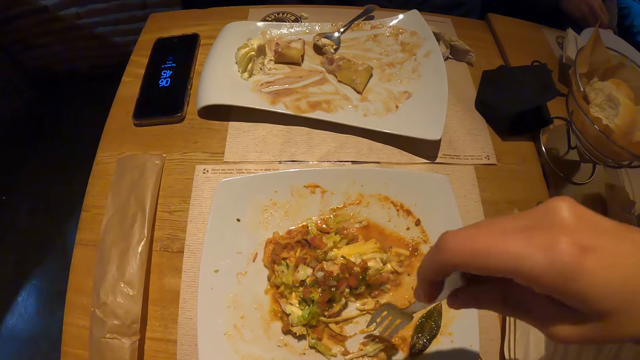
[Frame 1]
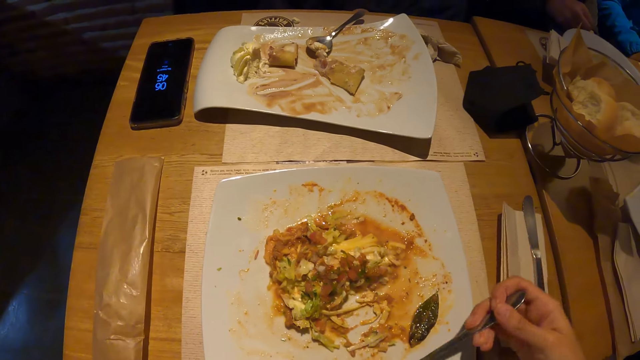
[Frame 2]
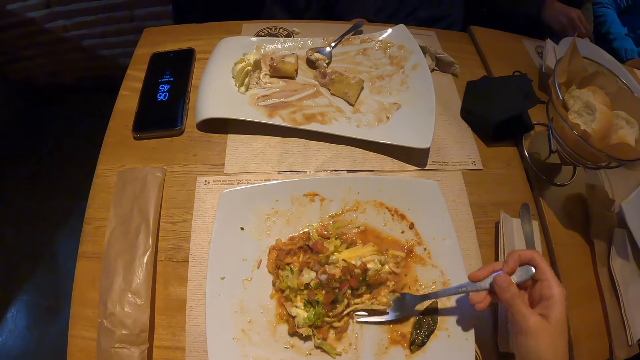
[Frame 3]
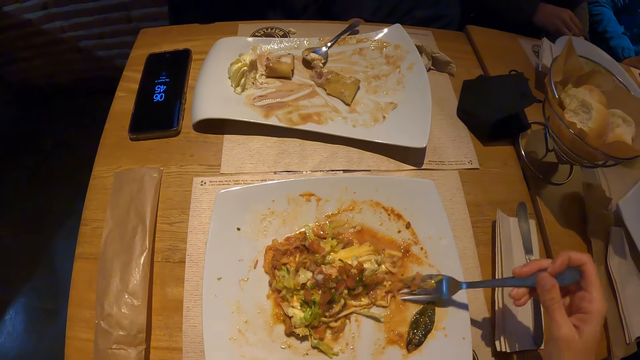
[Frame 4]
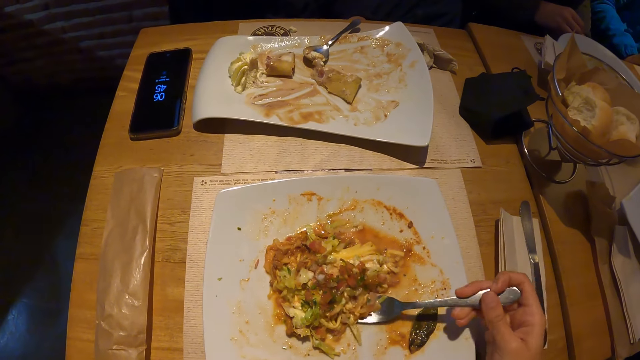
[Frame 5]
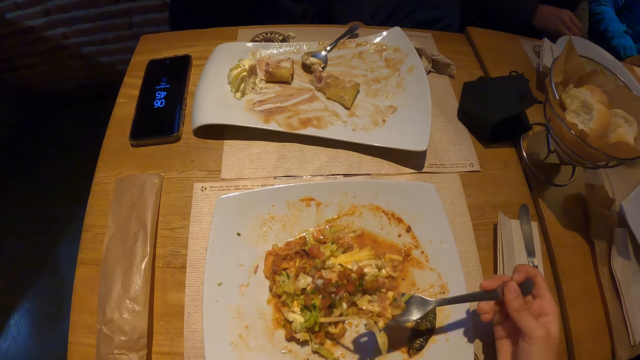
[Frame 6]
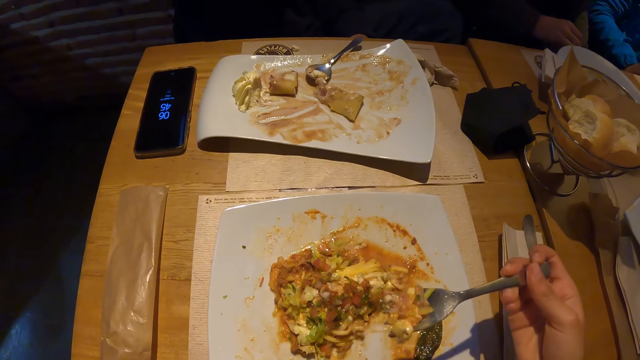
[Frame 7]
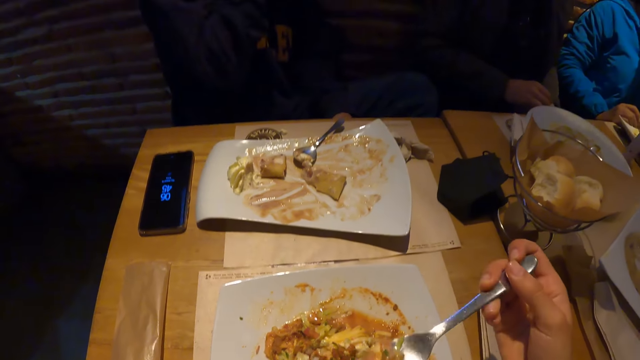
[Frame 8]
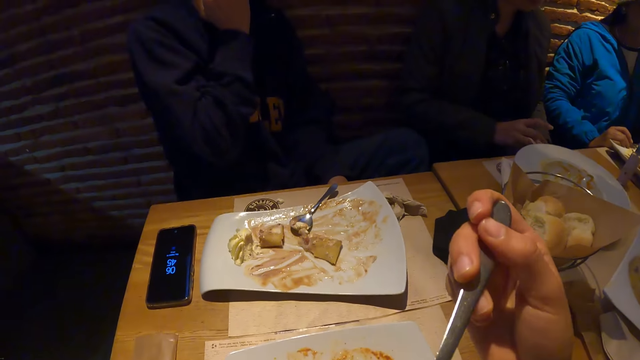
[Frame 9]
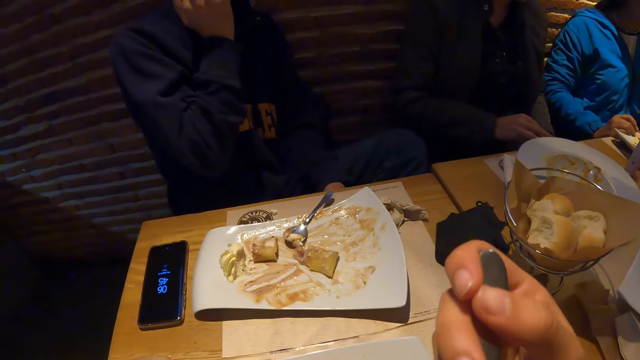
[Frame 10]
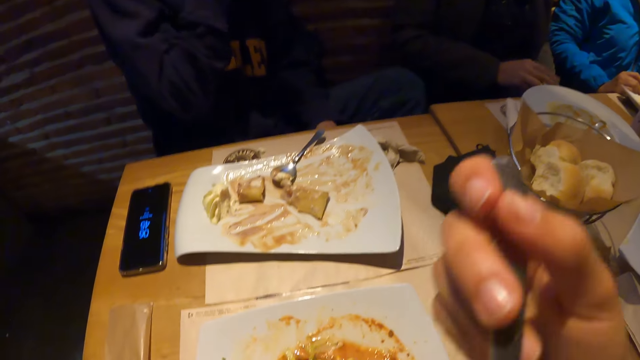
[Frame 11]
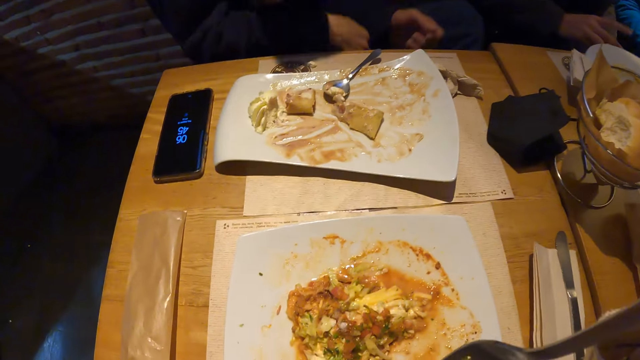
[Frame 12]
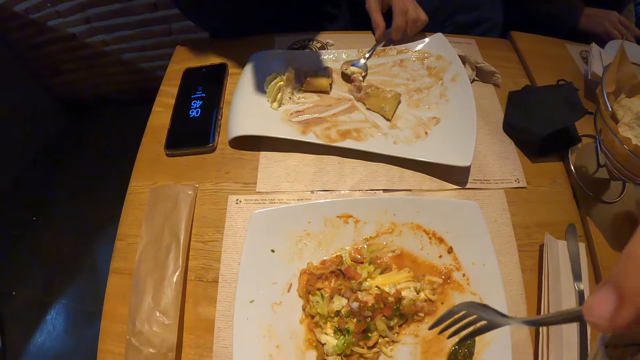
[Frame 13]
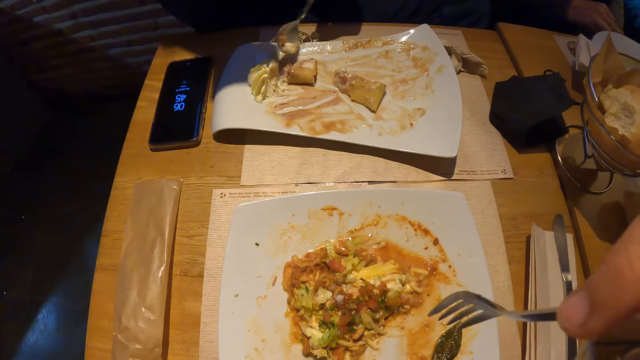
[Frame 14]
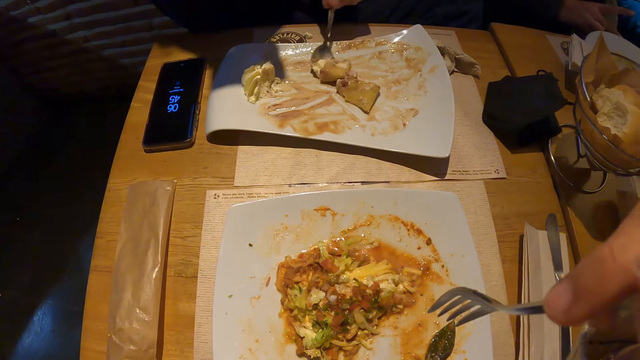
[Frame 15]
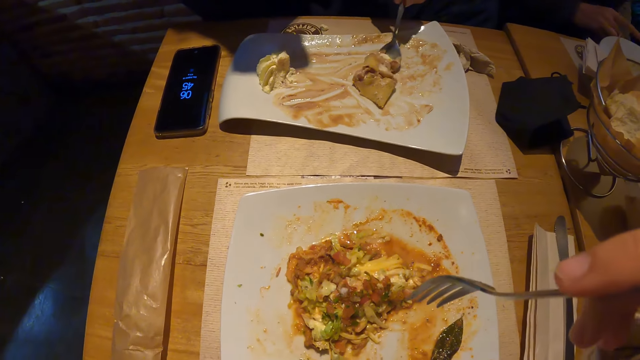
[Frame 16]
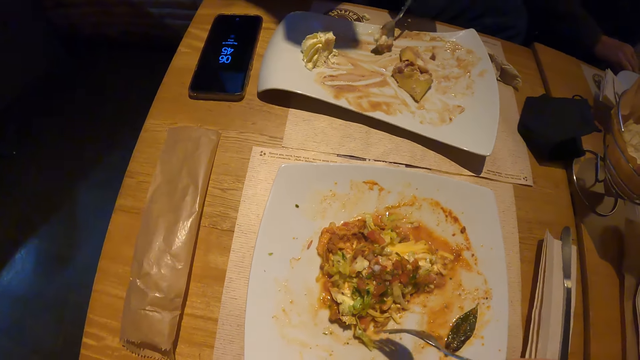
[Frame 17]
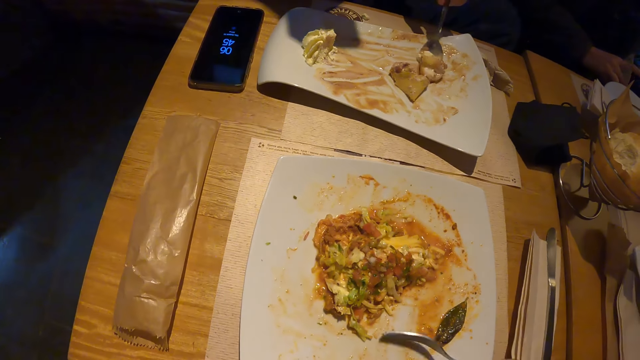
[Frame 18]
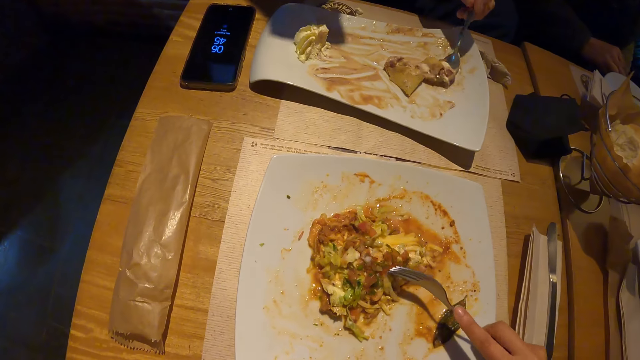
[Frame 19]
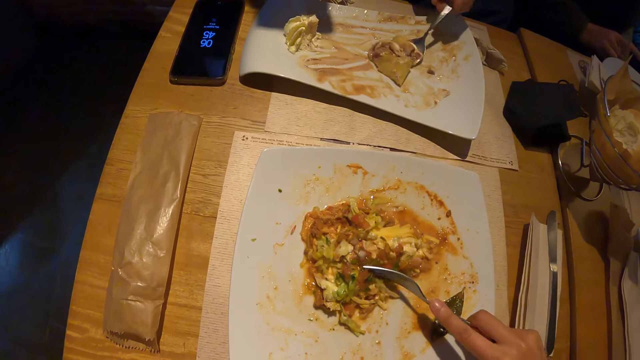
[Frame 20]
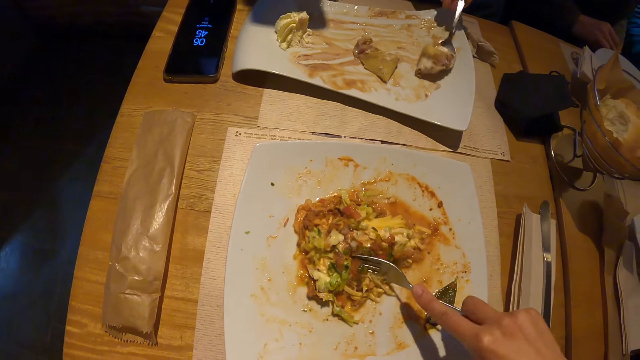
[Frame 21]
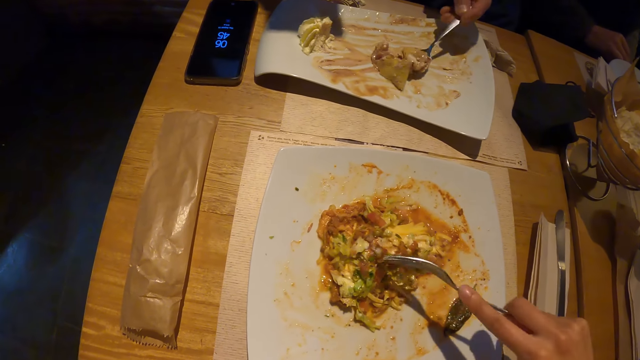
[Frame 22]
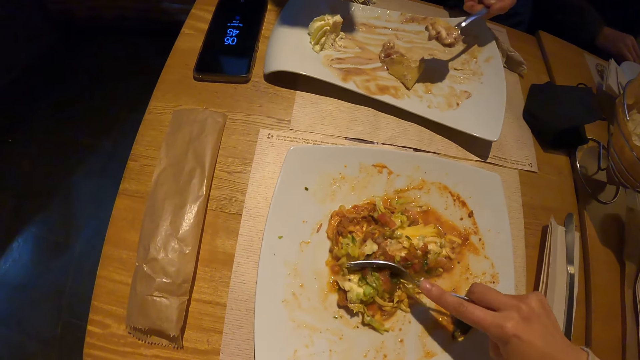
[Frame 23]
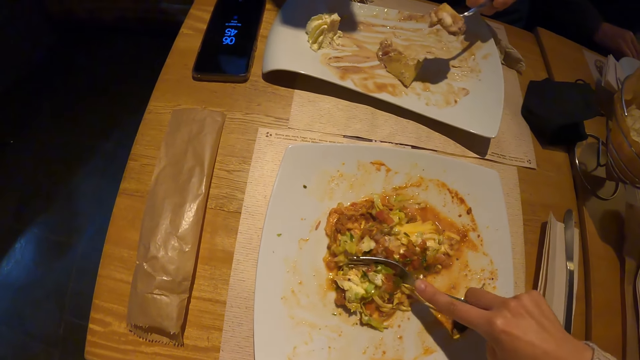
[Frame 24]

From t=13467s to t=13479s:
The camera wearer eats the food. The man picks up the spoon from the plate with his left hand. The camera wearer eats the food. They eat the food again.

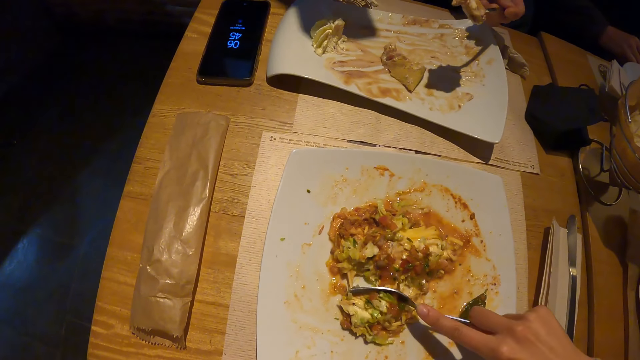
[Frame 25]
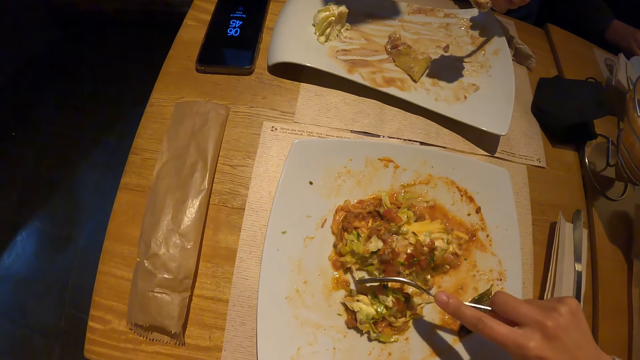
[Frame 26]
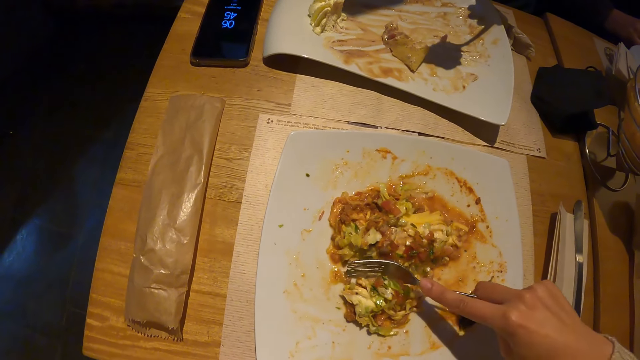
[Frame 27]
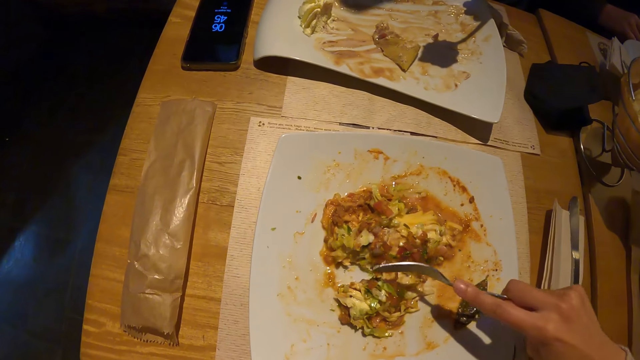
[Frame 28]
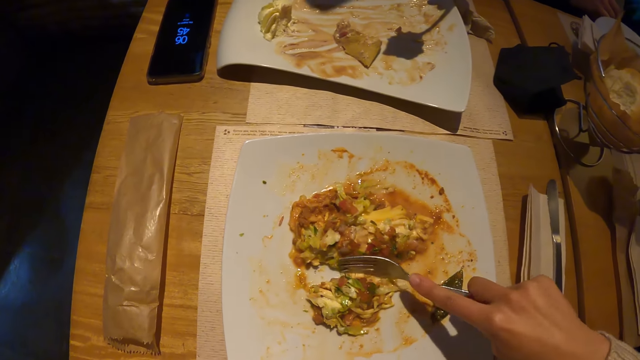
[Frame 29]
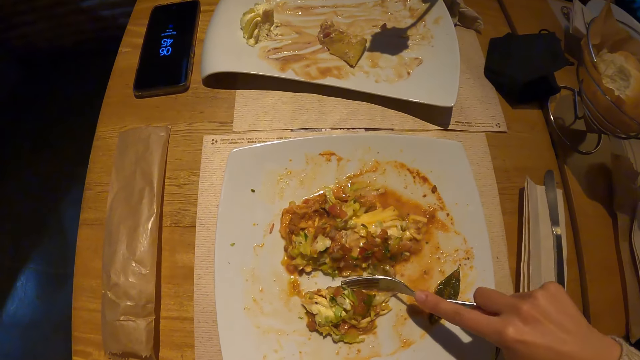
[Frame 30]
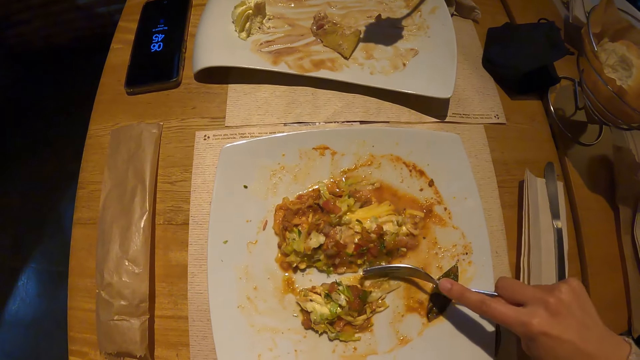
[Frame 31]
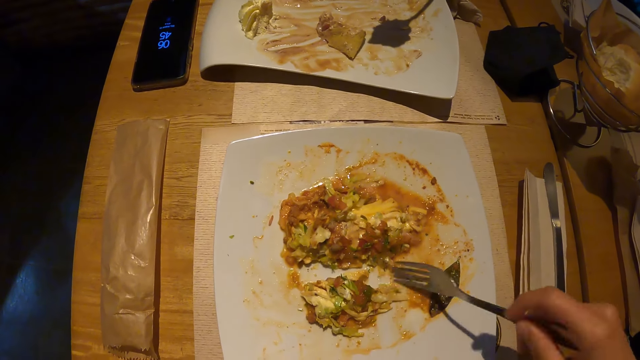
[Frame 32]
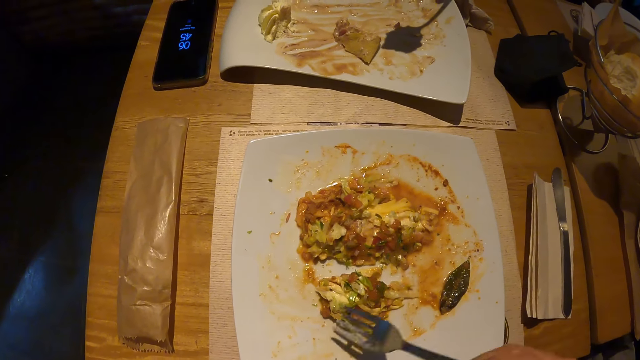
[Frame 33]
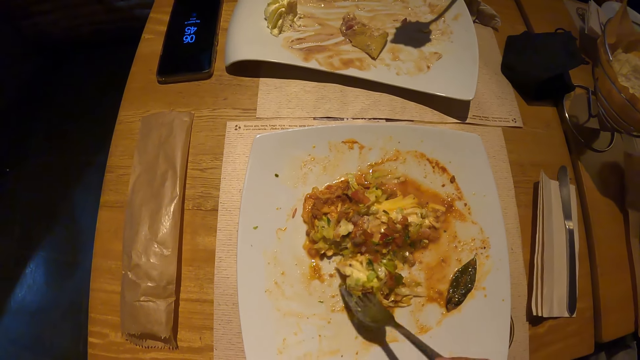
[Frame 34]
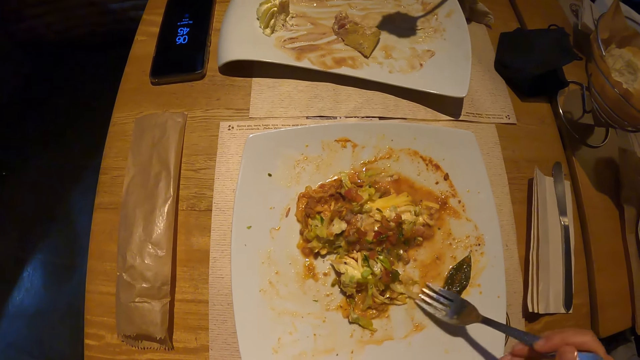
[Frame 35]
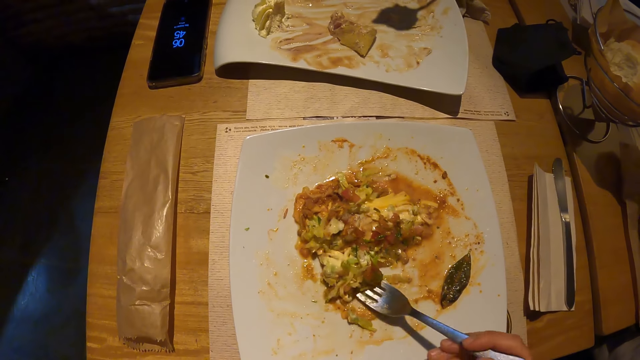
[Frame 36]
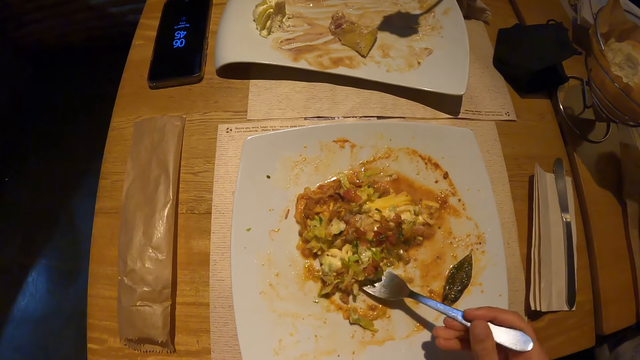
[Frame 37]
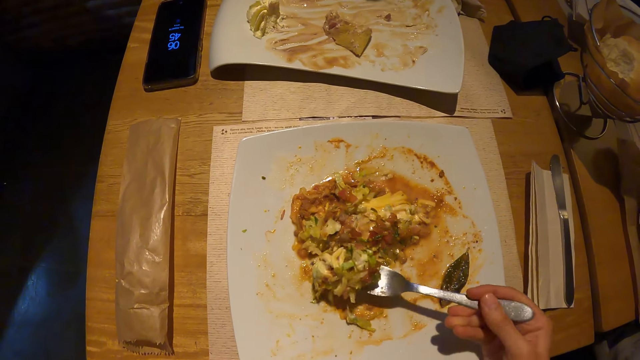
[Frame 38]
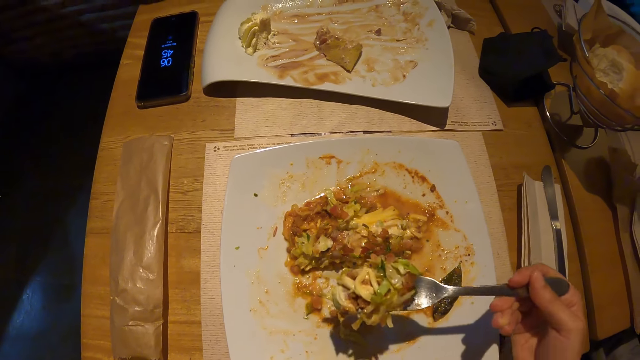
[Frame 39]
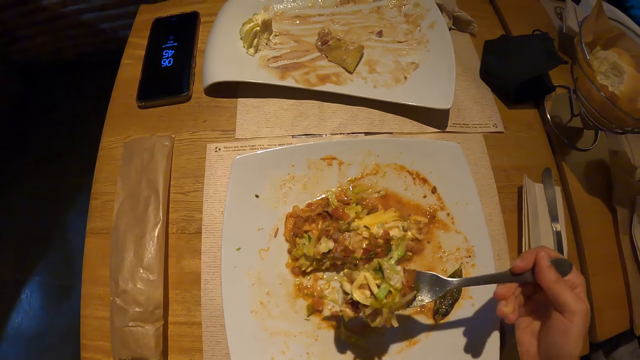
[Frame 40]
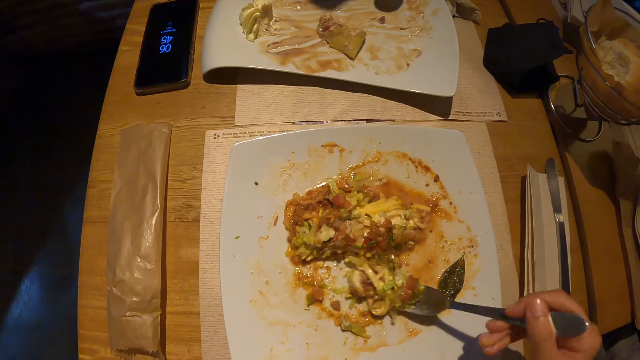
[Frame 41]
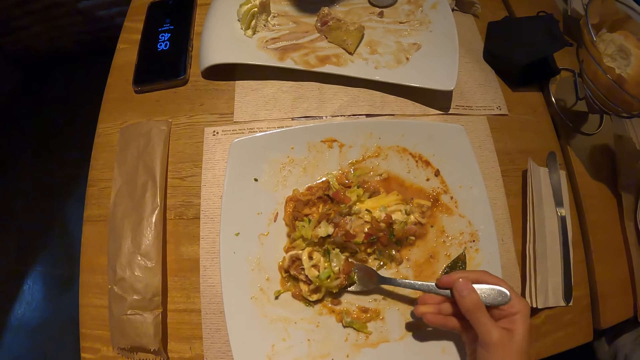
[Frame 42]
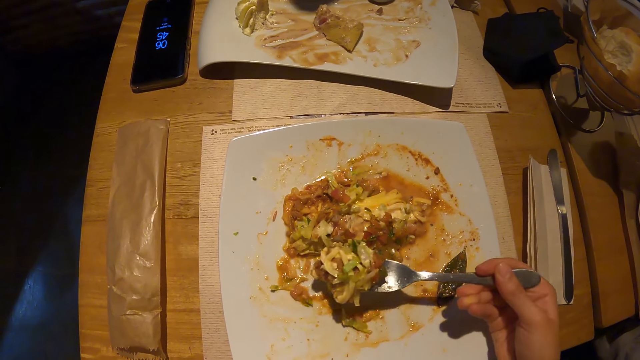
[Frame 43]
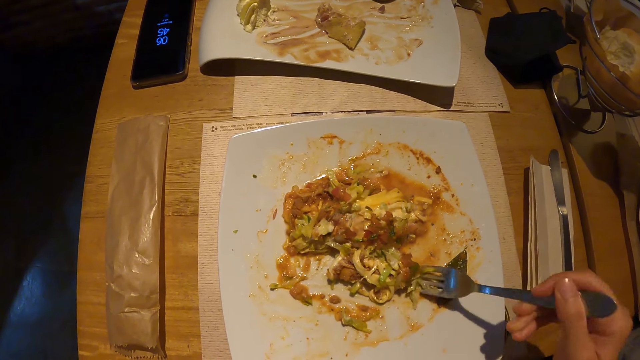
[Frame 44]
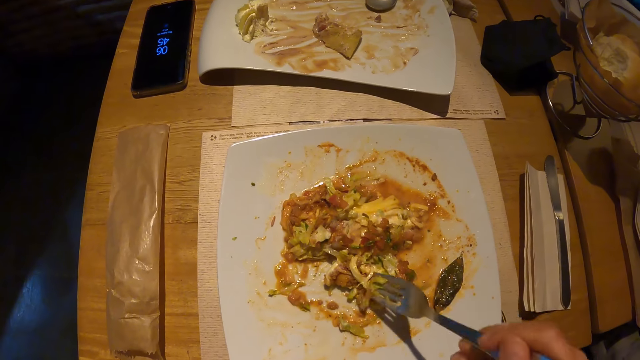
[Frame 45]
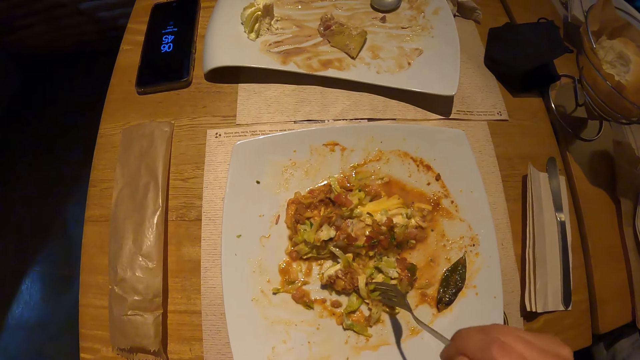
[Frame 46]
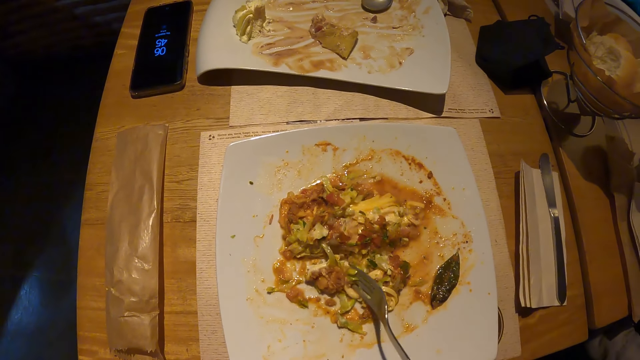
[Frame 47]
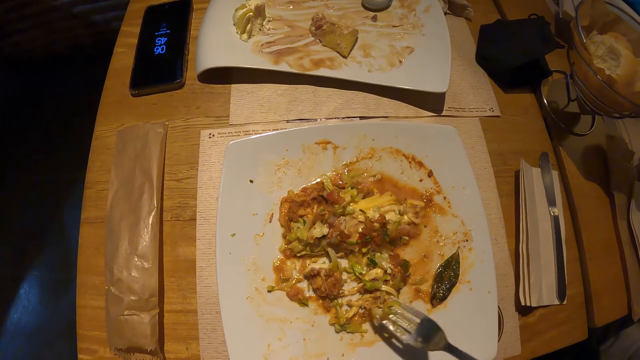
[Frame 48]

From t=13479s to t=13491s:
The camera wearer eats the food. They eat the food again. The man places the spoon in the plate with his left hand. The camera wearer eats the food.
